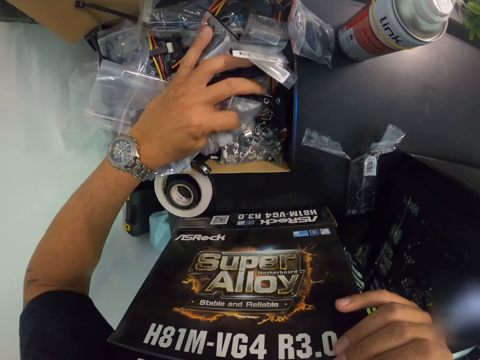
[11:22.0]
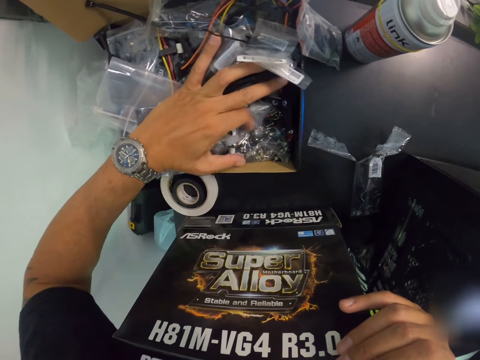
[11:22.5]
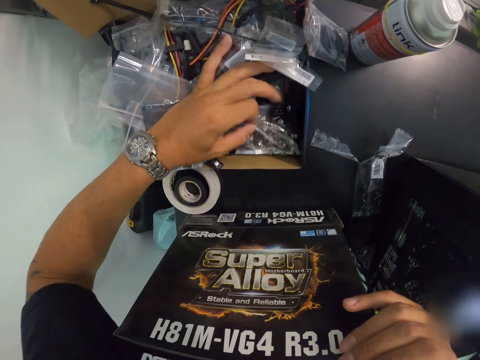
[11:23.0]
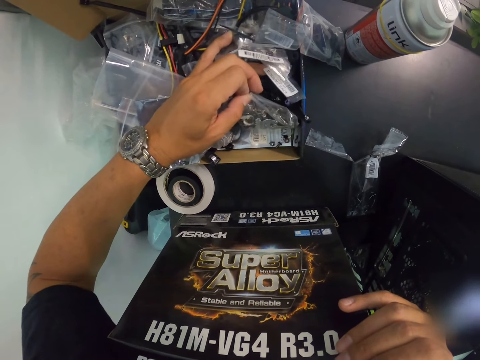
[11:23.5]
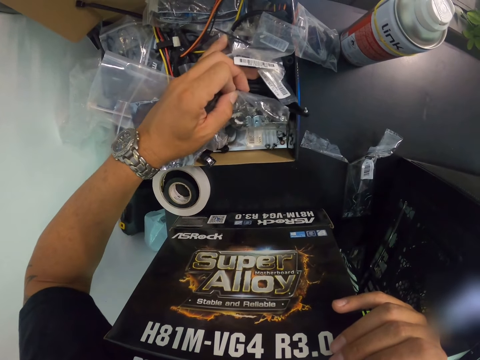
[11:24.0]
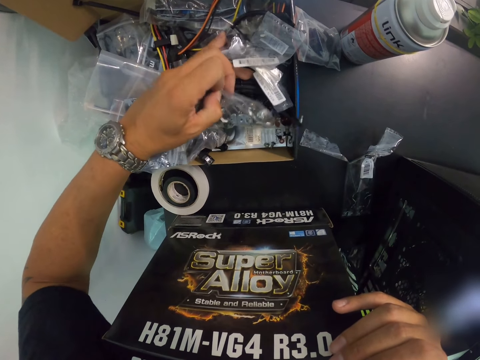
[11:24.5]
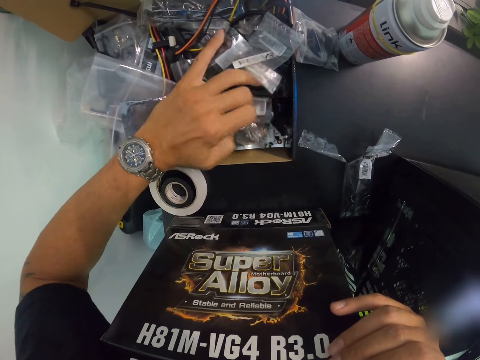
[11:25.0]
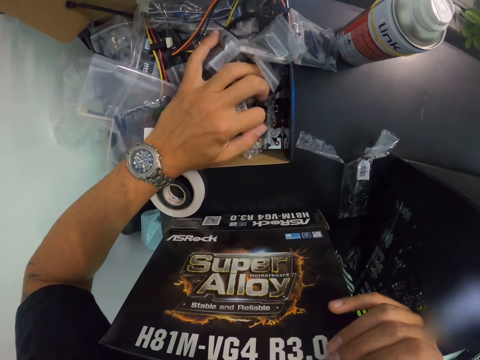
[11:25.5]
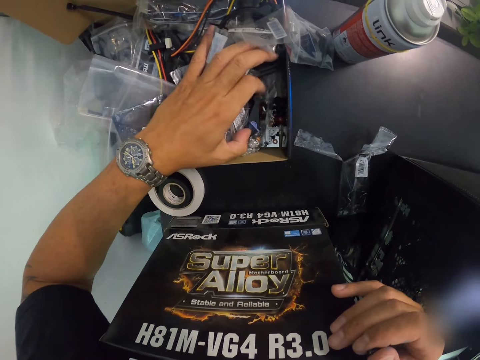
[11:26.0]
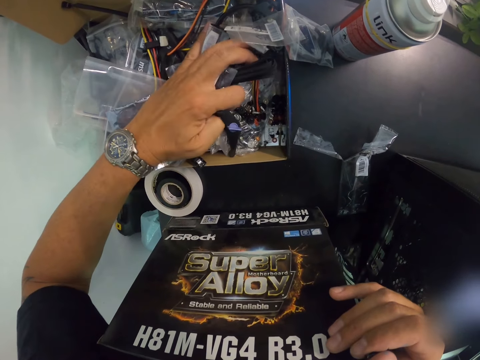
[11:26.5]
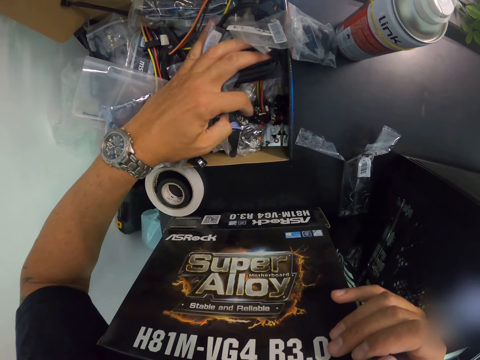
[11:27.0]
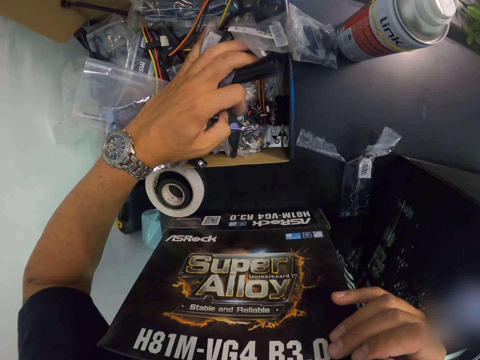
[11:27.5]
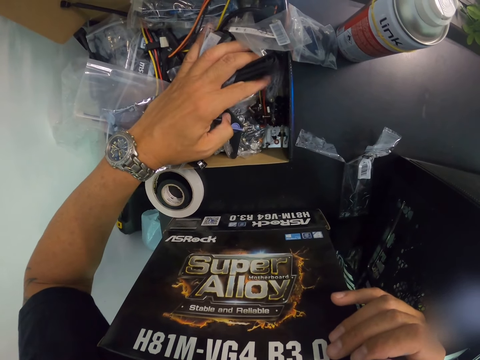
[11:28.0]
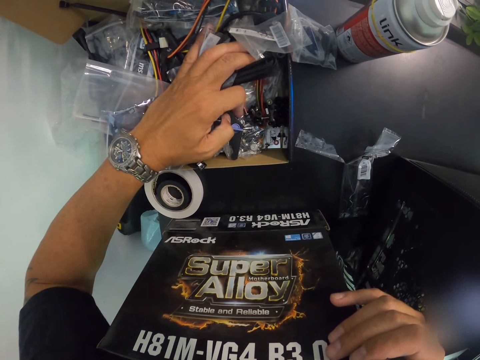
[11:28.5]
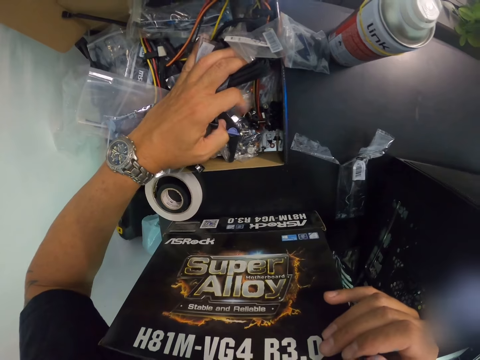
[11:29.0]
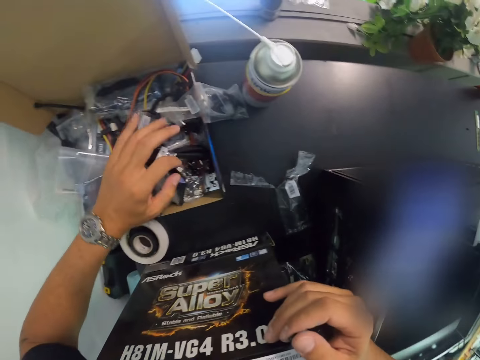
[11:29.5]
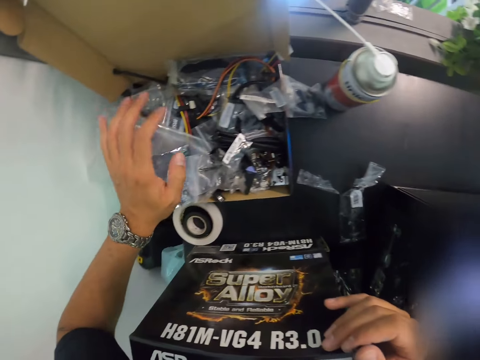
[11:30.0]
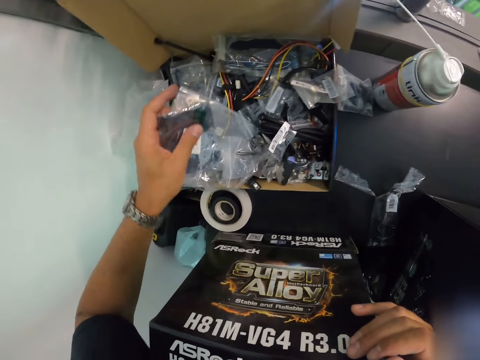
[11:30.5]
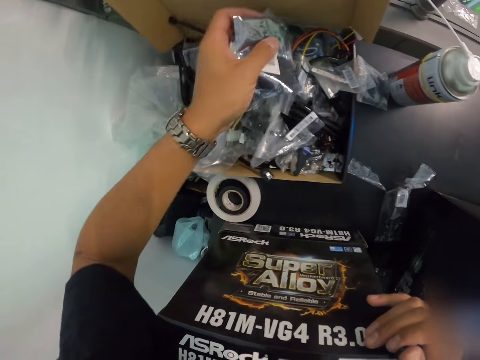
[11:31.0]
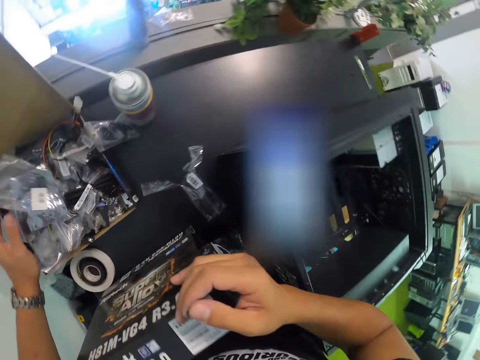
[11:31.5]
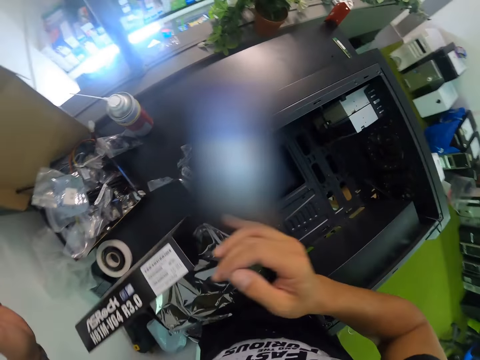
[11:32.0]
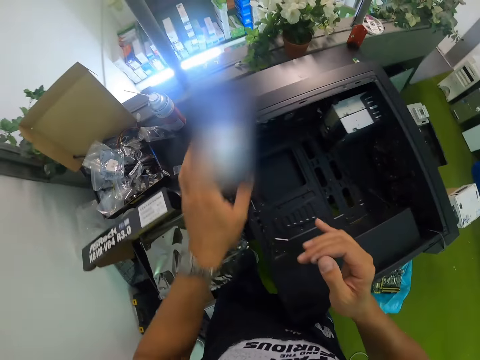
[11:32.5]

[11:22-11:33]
The camera wearer lifts a zip lock bag in the carton on the table with his left hand. He shifts zip lock bags in the carton on the table with his left hand. He searches the carton on the table with his left hand. He picks up the zip lock bags from the carton on the table with his left hand. He drops the zip lock bags in the carton on the table with his left hand. He removes his right hand from the carton cover on the table.

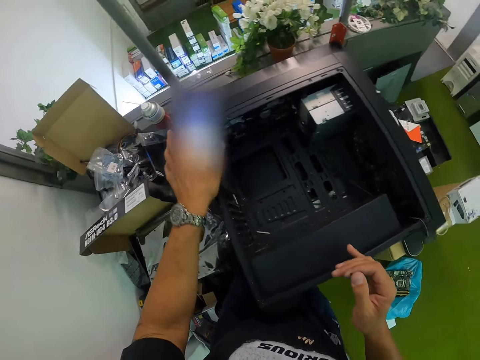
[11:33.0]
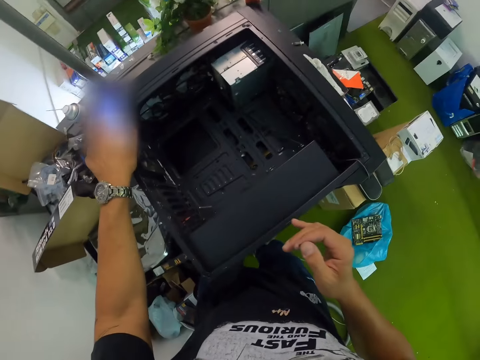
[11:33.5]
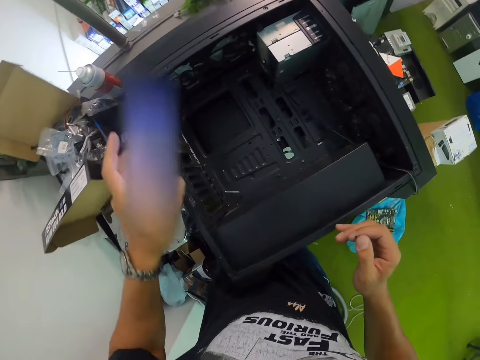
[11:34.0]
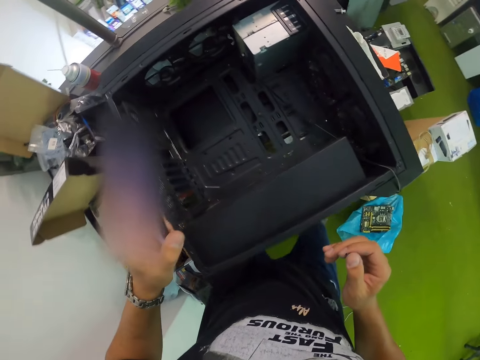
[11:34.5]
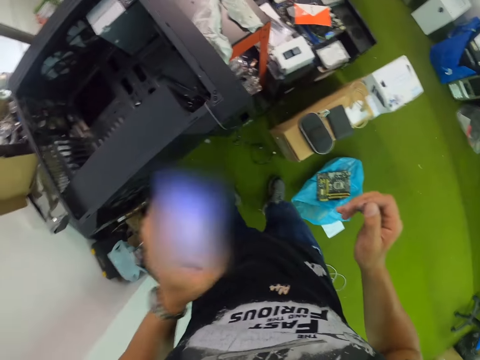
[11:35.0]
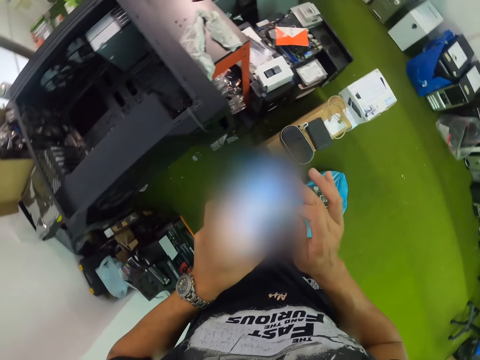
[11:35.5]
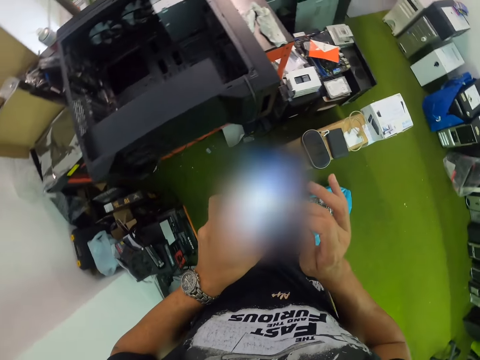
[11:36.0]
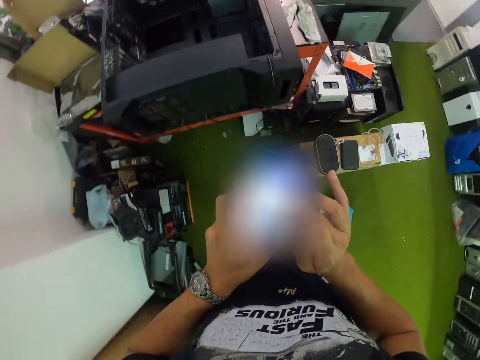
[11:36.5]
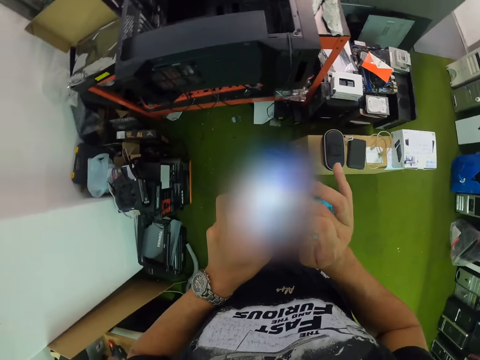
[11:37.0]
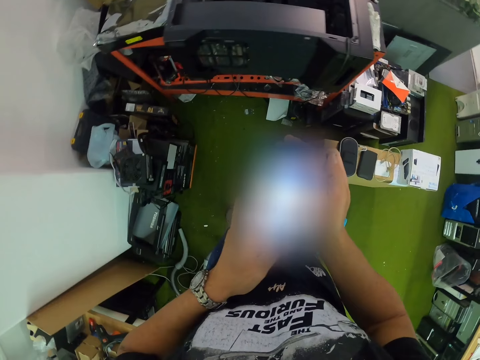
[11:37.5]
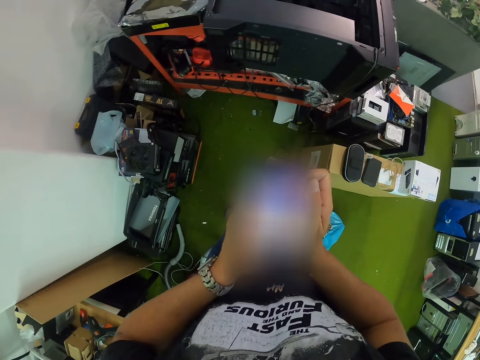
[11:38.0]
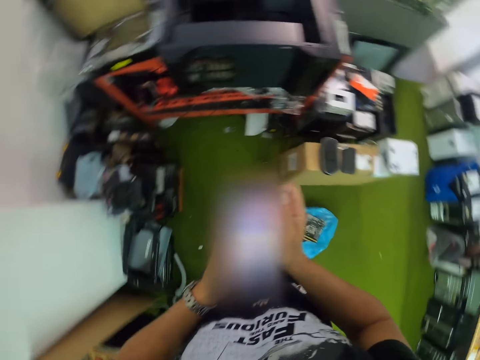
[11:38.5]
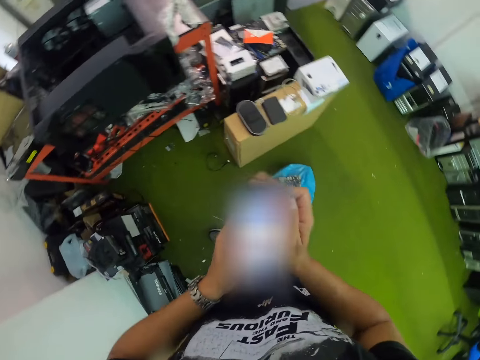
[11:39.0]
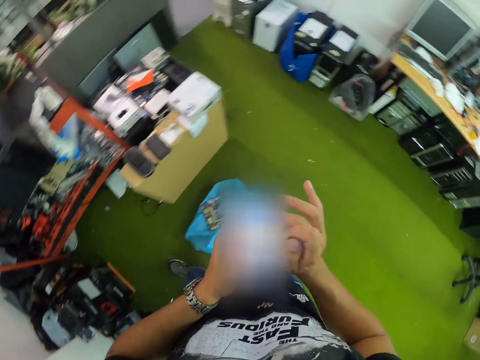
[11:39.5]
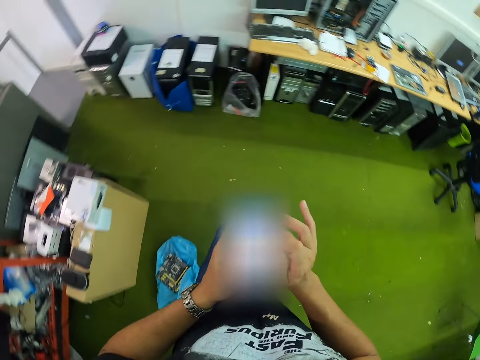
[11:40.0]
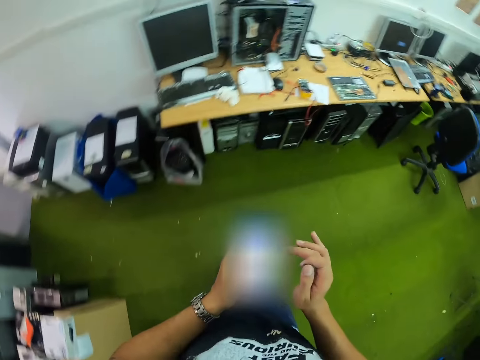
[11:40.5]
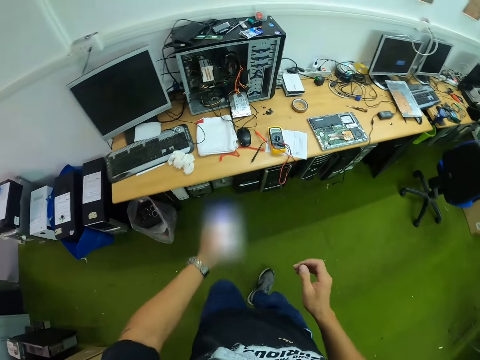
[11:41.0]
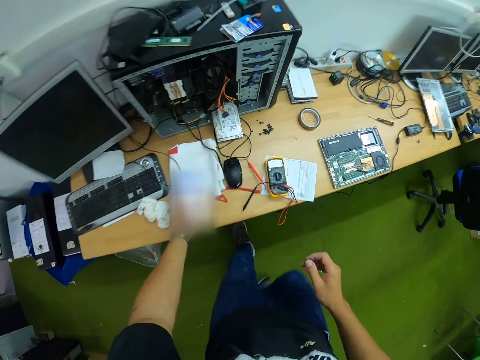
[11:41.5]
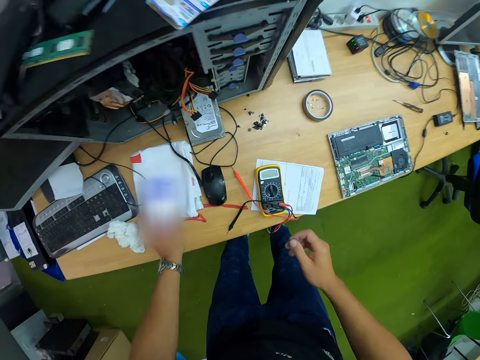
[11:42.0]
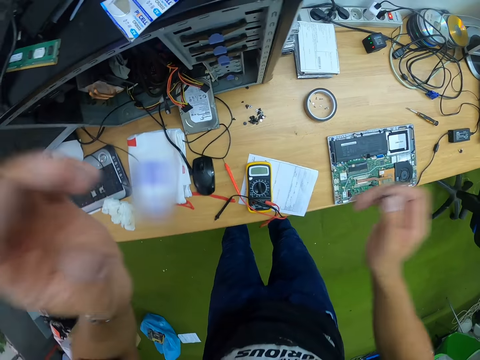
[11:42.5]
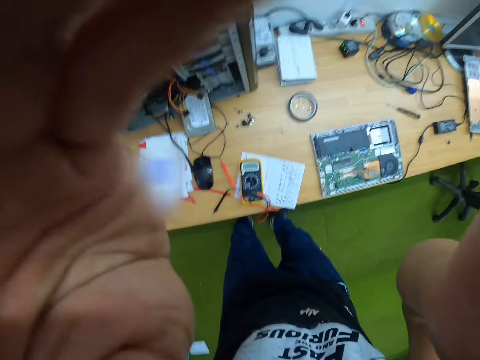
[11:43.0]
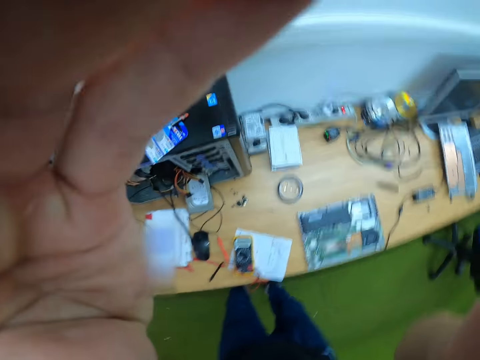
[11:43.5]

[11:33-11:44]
The camera wearer picks up the phone from the CPU on the table with his left hand. He operates the phone in his left hand with his right hand. He holds the phone in his left hand with his right hand. He operates the phone in his left hand with his right hand. He walks around the room. He drops the phone on the table with his left hand. He does something.
